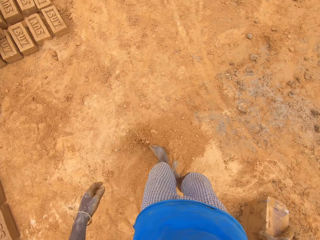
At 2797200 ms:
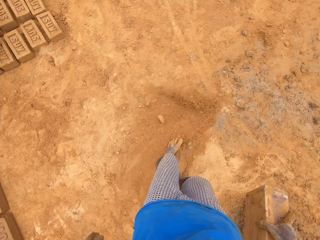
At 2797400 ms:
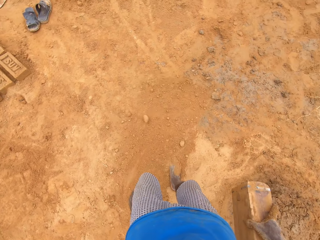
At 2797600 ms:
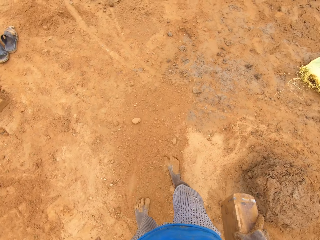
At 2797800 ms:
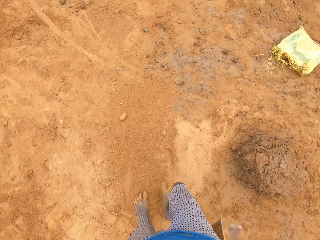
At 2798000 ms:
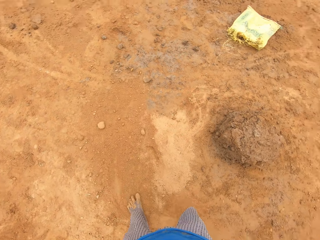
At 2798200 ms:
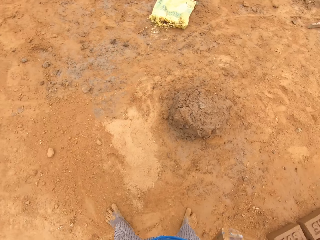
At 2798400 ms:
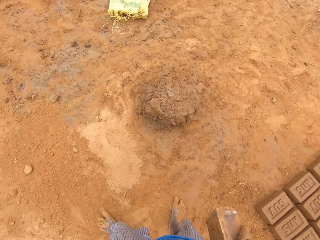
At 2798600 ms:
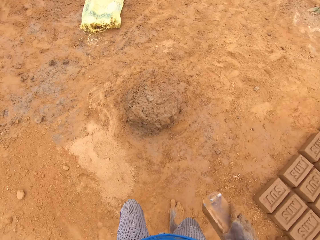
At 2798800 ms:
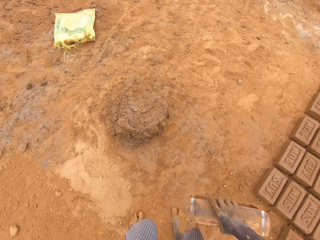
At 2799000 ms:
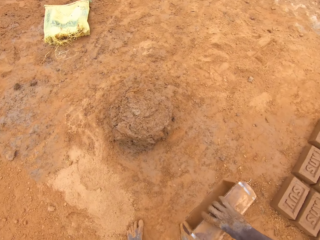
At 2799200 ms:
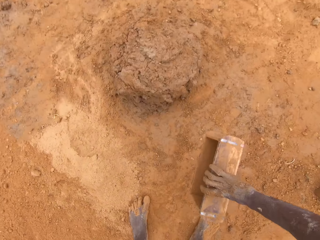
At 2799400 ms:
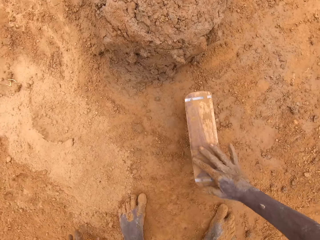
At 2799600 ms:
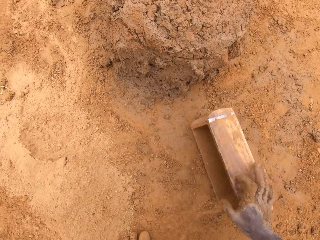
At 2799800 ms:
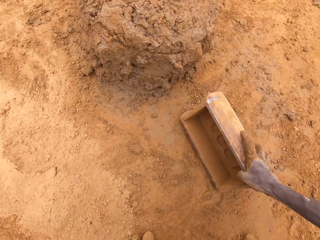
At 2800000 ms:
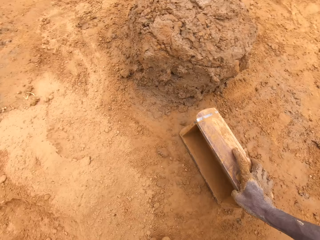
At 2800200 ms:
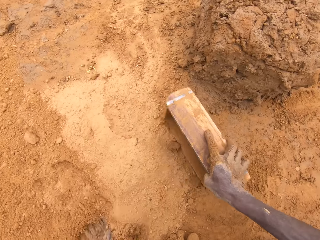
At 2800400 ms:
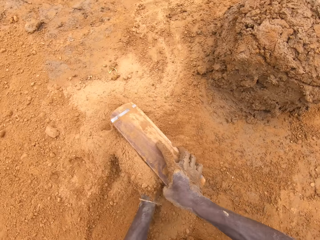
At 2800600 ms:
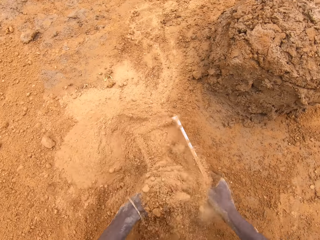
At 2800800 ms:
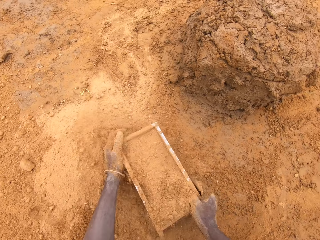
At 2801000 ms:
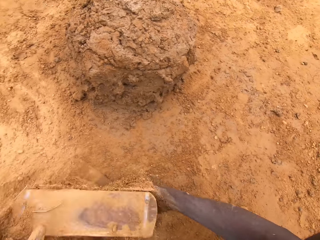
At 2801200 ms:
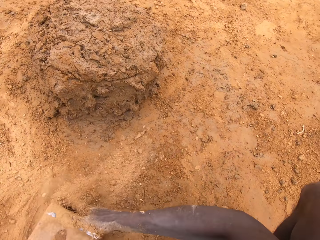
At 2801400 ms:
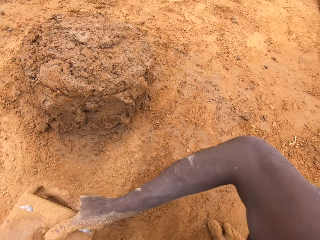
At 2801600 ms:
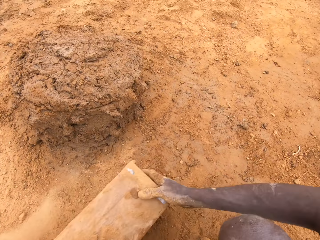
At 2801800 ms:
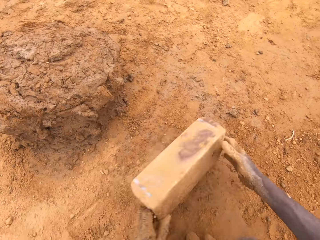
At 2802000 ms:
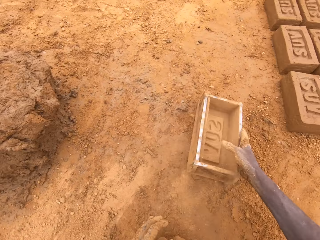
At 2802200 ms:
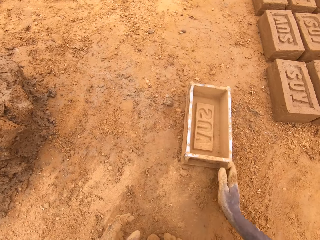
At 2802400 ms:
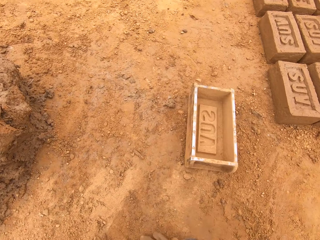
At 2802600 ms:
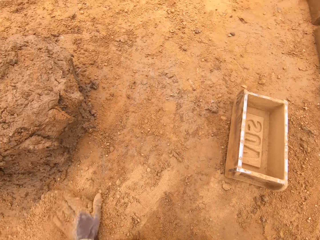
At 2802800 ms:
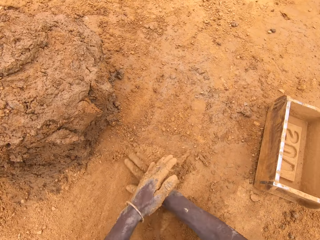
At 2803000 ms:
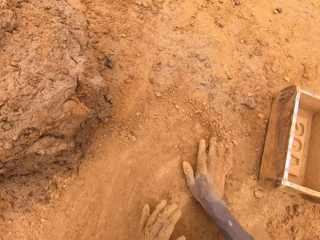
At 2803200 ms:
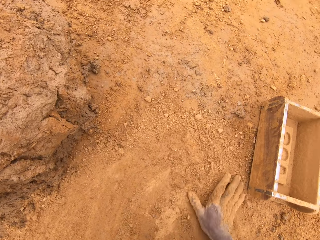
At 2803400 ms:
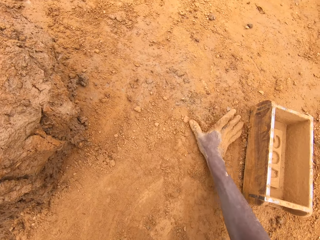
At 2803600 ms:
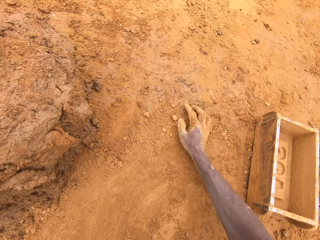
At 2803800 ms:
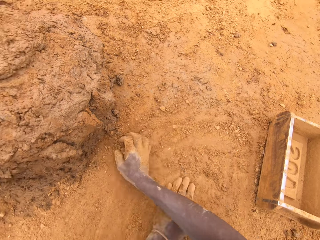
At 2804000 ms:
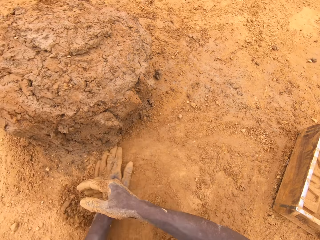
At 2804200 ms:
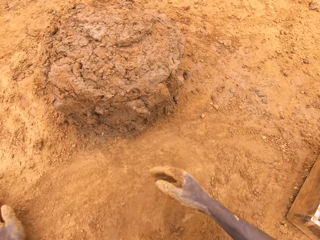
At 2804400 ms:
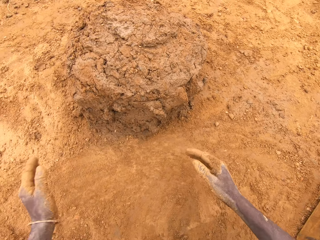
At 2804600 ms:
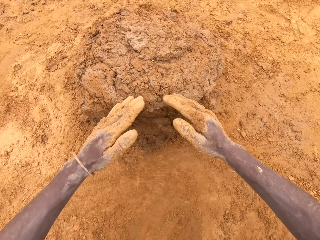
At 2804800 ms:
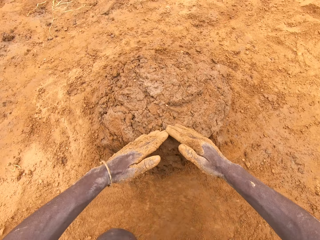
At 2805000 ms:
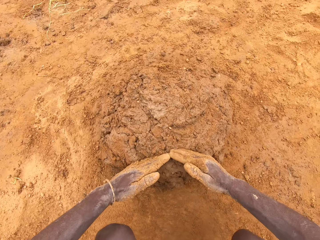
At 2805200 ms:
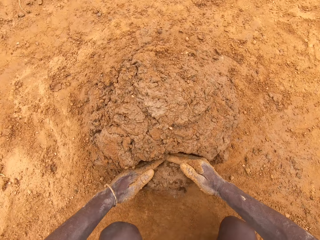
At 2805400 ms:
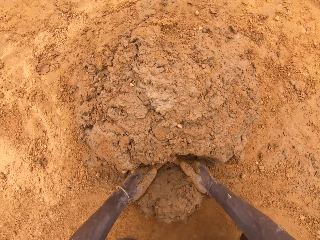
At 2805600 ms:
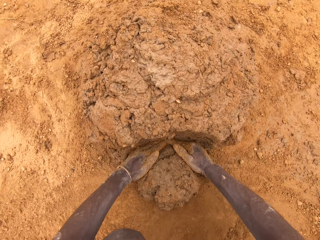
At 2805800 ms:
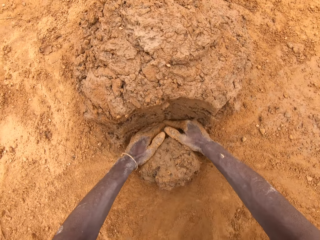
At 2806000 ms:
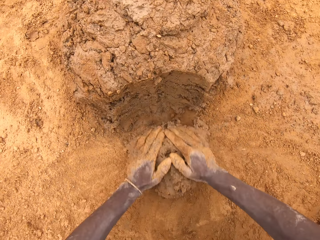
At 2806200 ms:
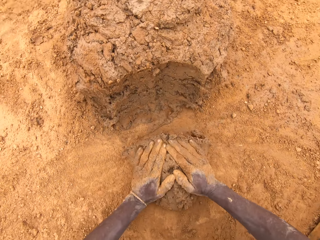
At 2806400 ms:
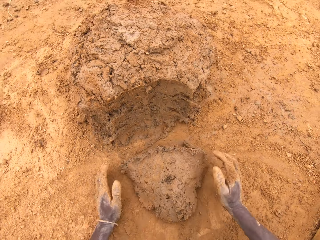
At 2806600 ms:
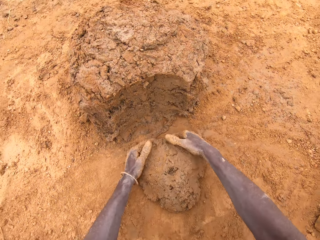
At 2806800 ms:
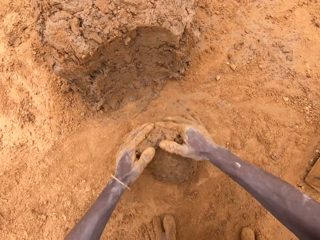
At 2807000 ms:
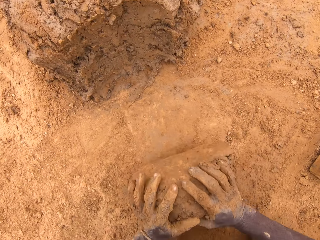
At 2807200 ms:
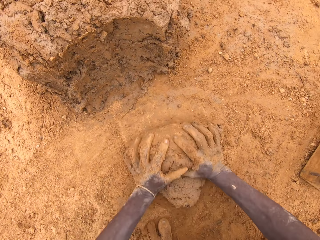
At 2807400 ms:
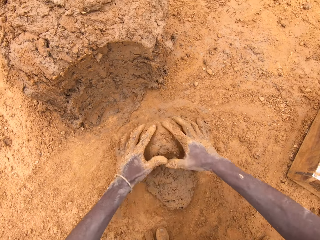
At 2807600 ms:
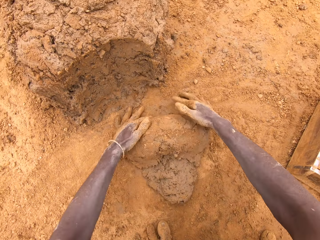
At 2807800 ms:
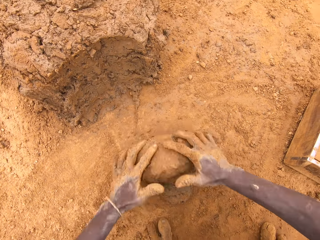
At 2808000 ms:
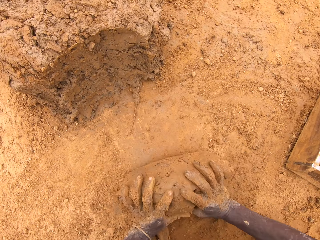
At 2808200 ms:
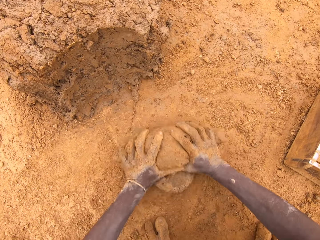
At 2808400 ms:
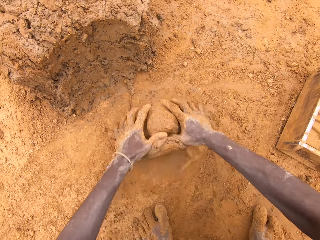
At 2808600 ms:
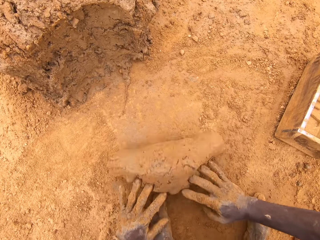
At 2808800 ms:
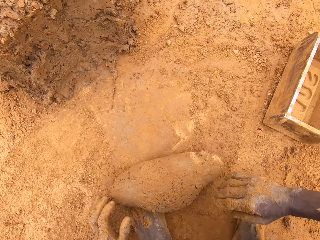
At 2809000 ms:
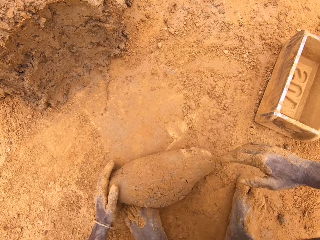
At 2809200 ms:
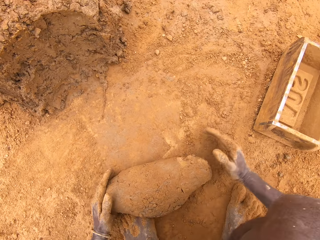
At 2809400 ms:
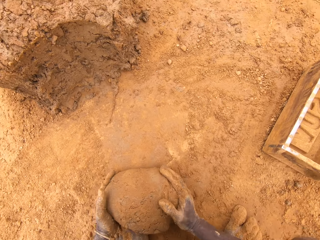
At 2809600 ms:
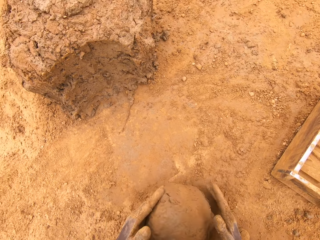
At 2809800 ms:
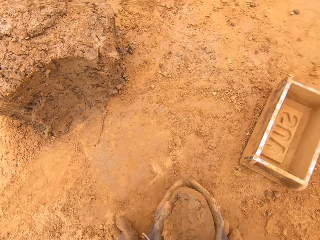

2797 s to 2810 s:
The camera wearer moves soil with the leg and spreads soil on the ground. He turns around. He puts down a brick mold or box on the ground. He scoops the soil with the box. He puts soil on the brick mold. He pours the soil from the box. He puts down the brick mold on the ground. He spreads soil on the ground. He rubs the hands on the ground. He scoops the clay with the hands. He cuts the clay with his hands. He molds the clay on the ground.

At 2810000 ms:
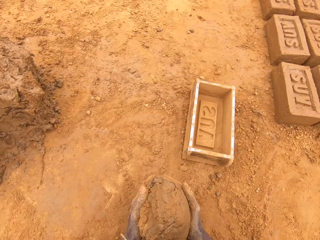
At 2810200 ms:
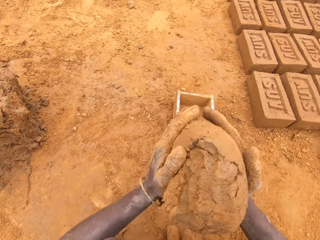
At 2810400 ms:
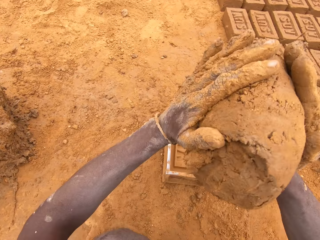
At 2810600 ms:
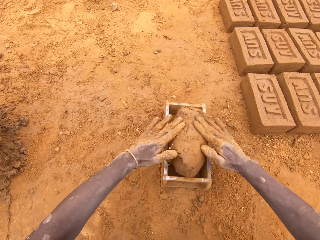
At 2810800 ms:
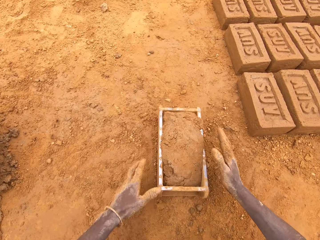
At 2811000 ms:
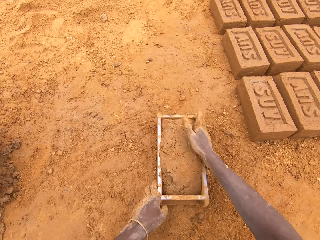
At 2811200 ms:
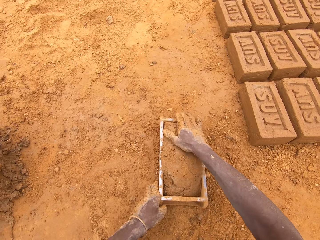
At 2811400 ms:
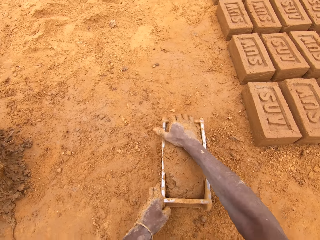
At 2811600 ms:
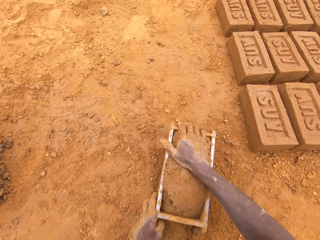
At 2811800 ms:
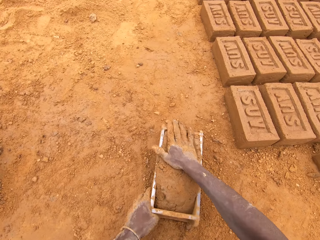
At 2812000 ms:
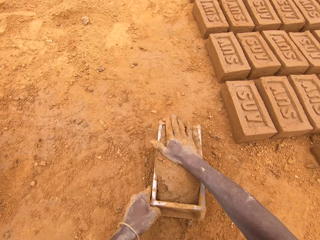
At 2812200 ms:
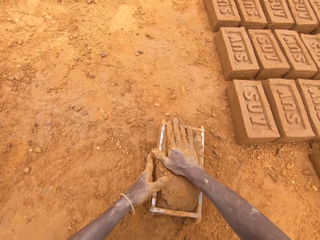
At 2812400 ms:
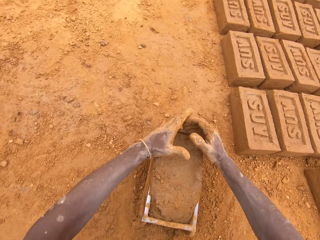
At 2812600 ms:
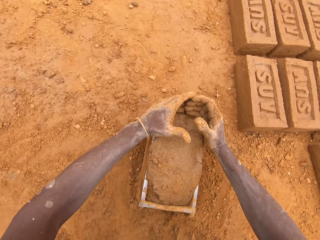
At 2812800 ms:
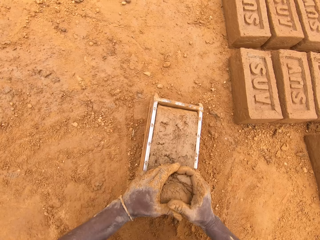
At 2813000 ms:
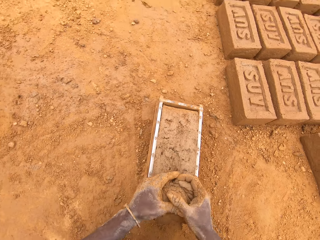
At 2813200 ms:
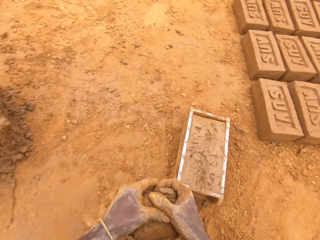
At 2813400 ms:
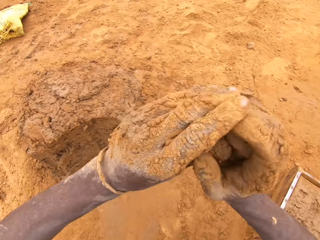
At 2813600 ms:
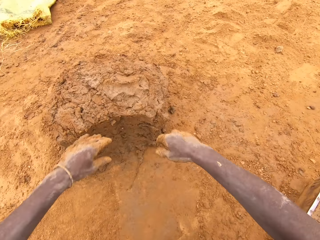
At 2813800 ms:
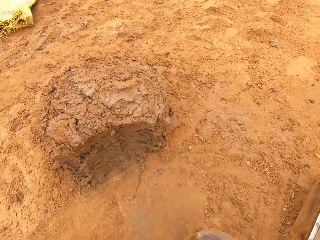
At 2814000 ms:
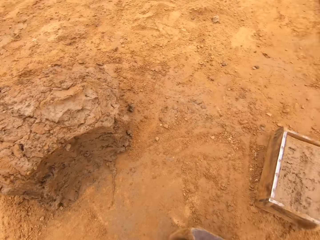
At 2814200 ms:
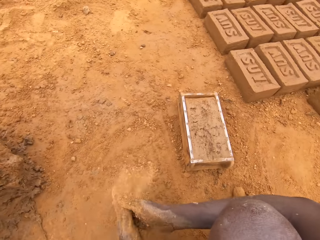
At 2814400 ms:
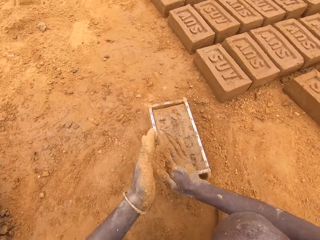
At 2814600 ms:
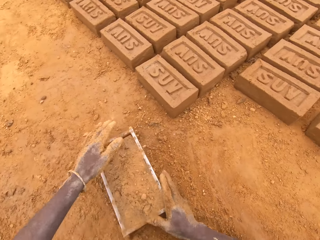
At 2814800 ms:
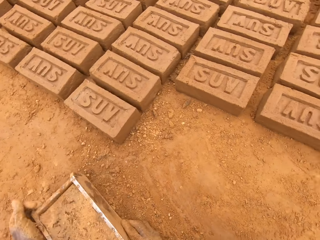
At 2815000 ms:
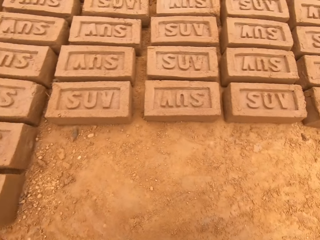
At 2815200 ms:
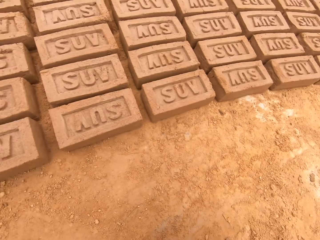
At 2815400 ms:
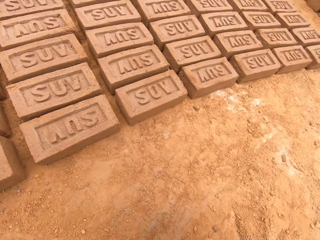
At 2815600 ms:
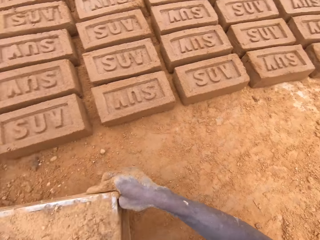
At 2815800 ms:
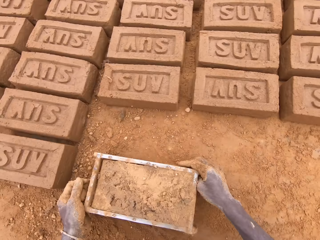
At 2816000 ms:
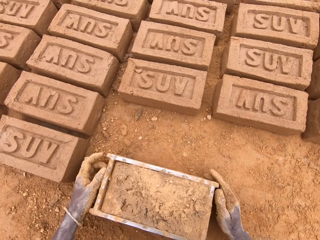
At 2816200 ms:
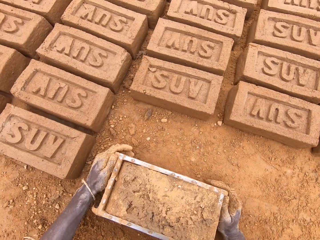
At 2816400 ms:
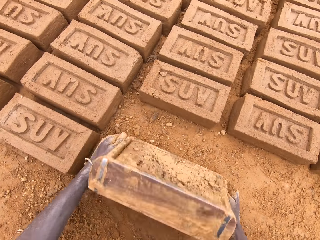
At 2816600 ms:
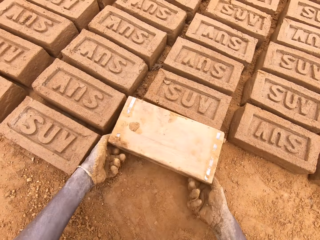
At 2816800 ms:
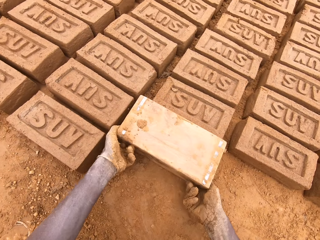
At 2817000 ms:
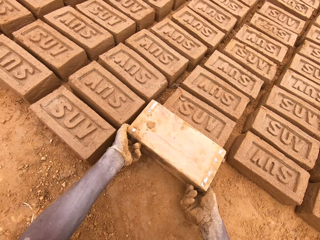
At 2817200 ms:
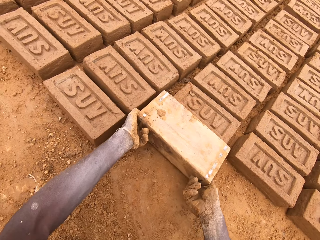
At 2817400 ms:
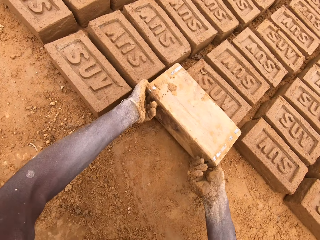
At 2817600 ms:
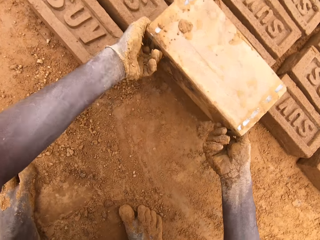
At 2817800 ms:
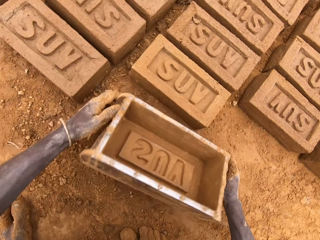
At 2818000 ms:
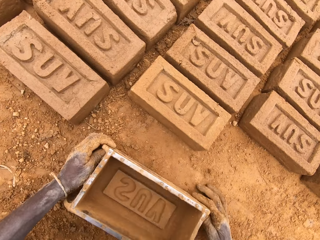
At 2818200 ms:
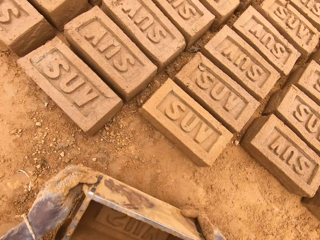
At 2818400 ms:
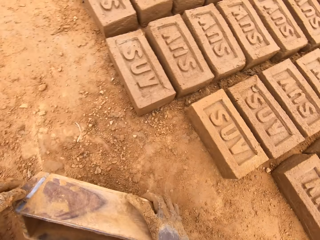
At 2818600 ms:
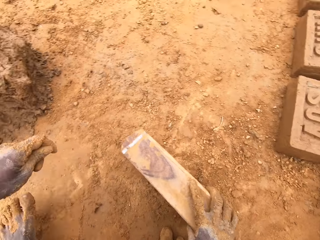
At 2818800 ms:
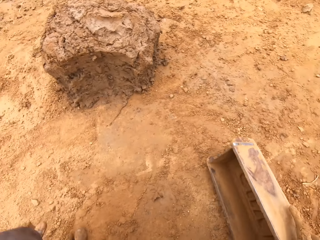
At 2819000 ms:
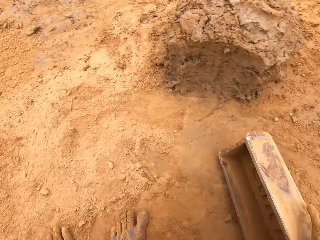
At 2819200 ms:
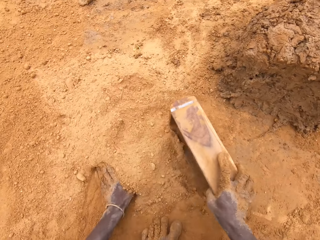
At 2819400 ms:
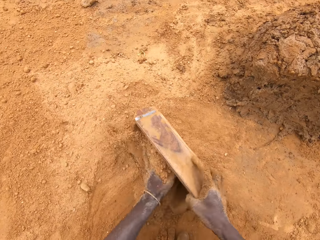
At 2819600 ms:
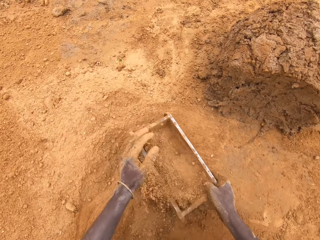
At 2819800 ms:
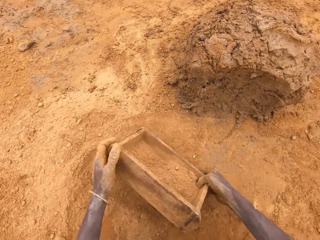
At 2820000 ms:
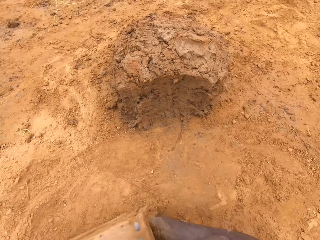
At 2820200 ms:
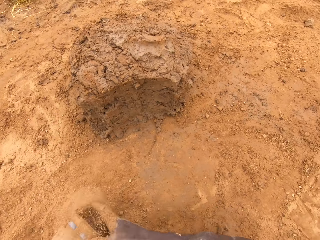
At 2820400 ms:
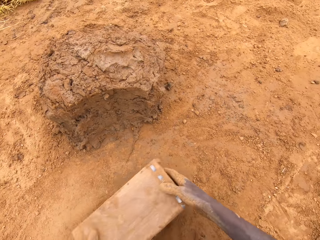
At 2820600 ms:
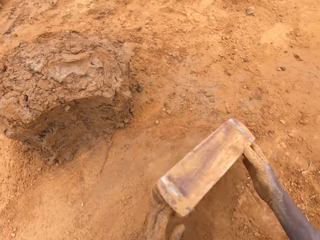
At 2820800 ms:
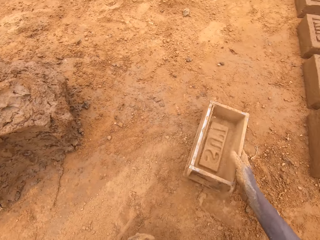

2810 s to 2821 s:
The camera wearer puts clay in a brick mold or box. They hit the box on the ground. They scoop clay from the brick mold. They level the clay in the box. They heap the clay. They put clay on the ground. They spread soil in the brick mold. They turn around. They walk around a construction site. They invert the box on the ground. They put down molded clay on the ground. They pull the box. They spread soil in the brick mold. They put soil in the box. They pour soil from the box.
